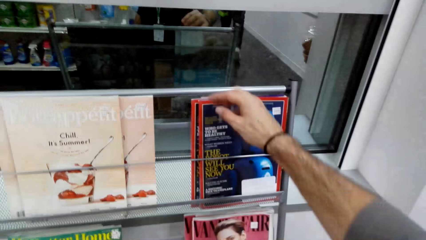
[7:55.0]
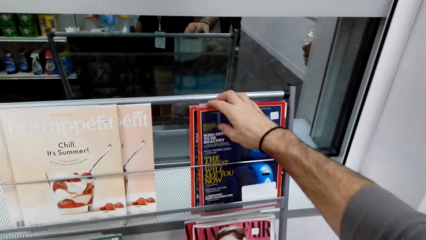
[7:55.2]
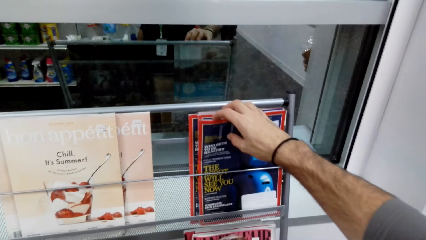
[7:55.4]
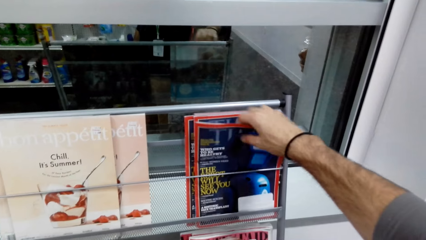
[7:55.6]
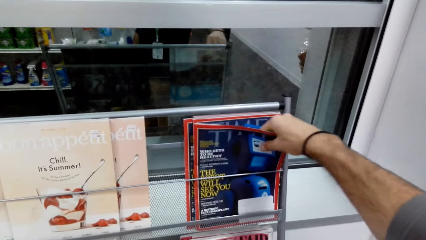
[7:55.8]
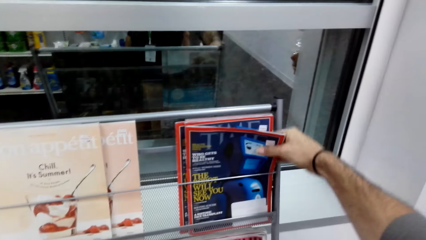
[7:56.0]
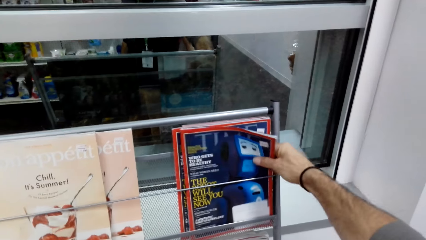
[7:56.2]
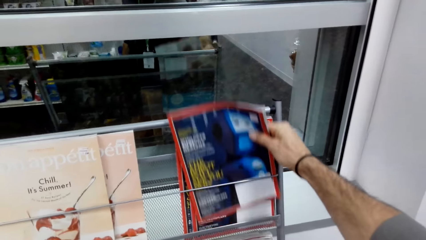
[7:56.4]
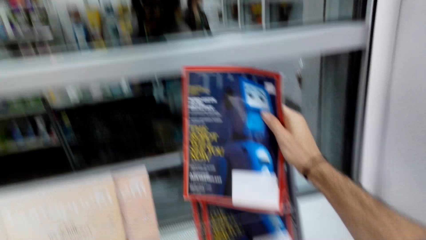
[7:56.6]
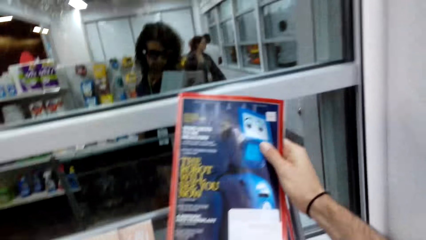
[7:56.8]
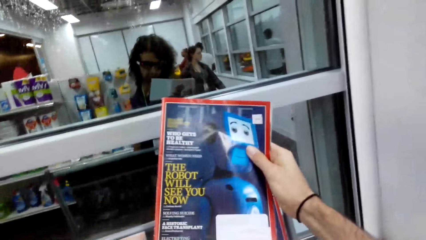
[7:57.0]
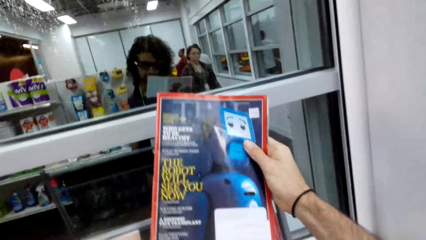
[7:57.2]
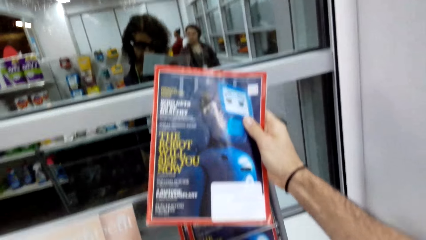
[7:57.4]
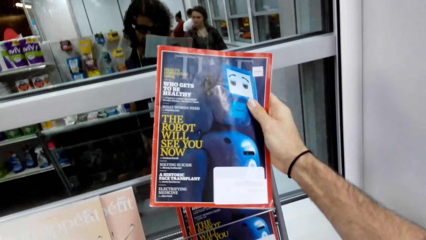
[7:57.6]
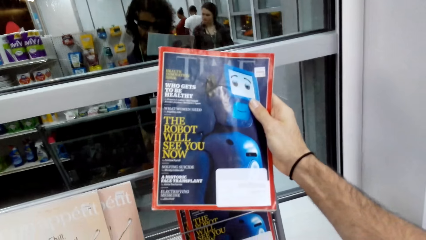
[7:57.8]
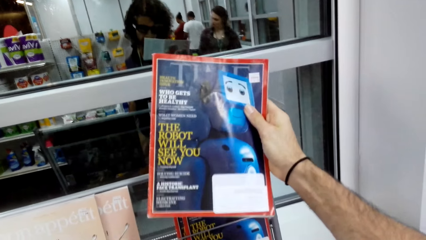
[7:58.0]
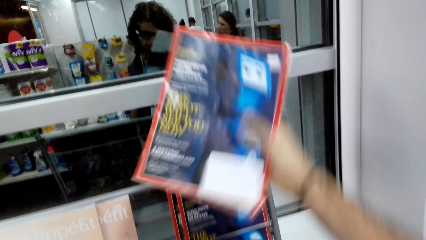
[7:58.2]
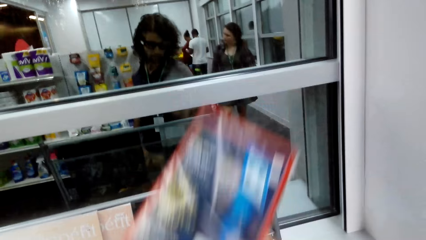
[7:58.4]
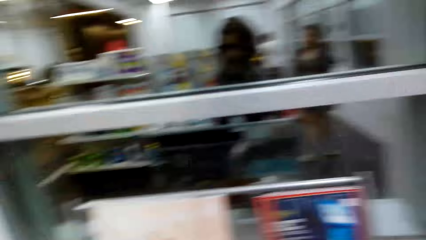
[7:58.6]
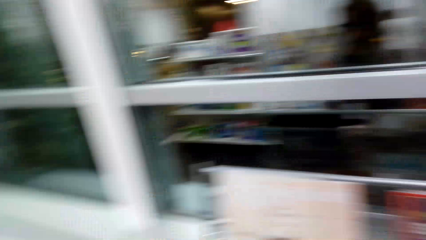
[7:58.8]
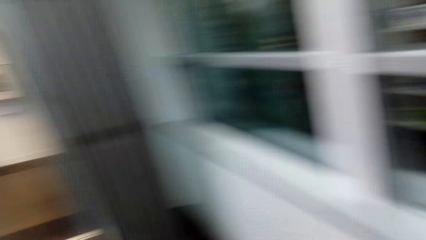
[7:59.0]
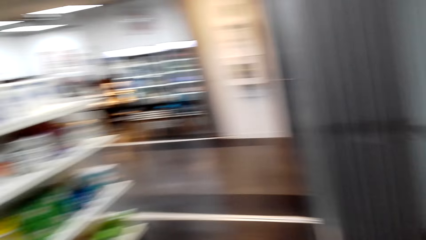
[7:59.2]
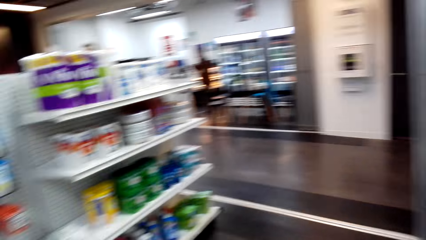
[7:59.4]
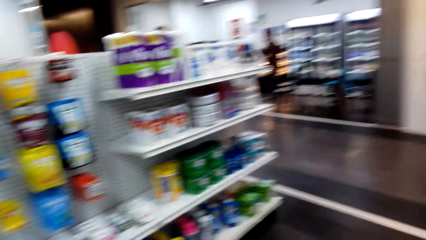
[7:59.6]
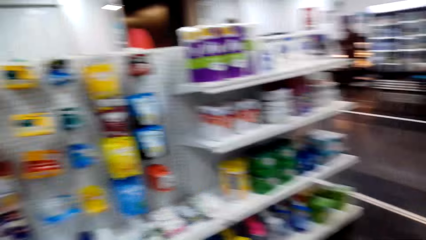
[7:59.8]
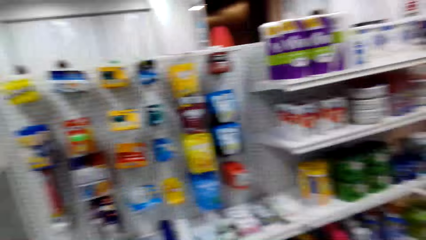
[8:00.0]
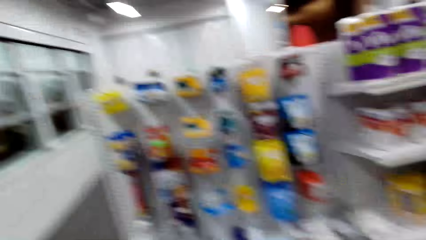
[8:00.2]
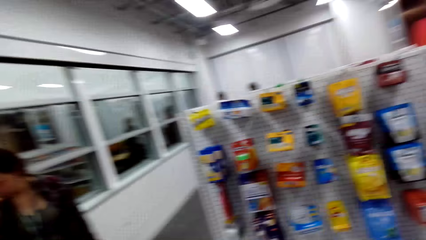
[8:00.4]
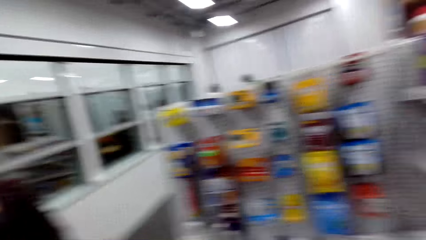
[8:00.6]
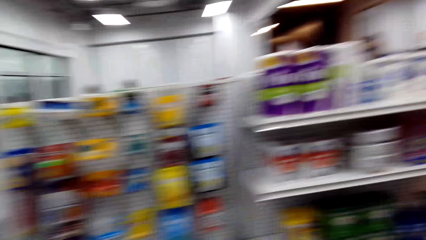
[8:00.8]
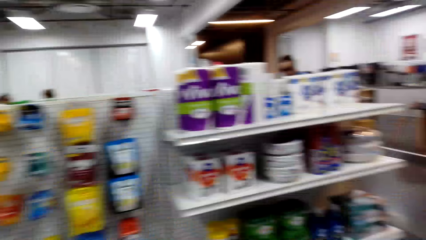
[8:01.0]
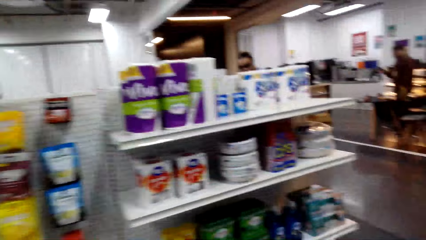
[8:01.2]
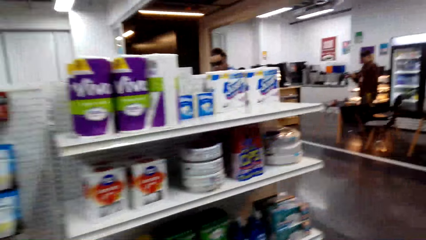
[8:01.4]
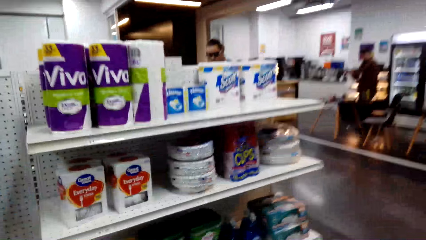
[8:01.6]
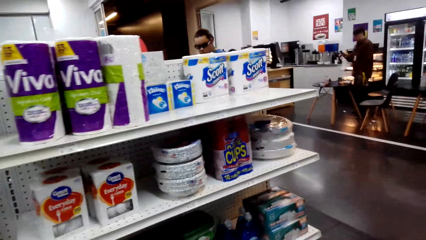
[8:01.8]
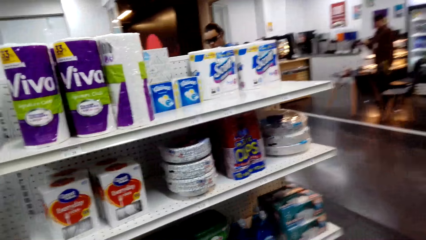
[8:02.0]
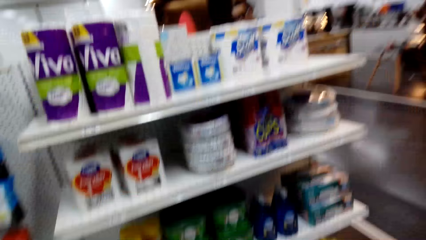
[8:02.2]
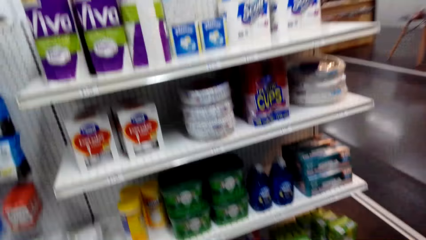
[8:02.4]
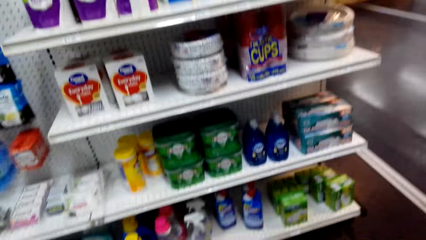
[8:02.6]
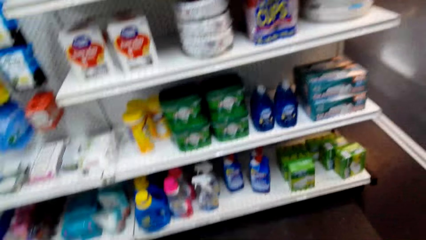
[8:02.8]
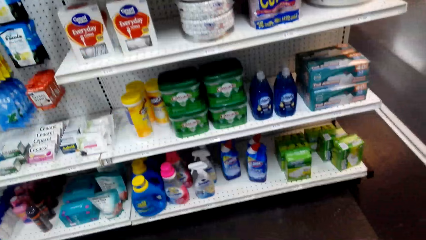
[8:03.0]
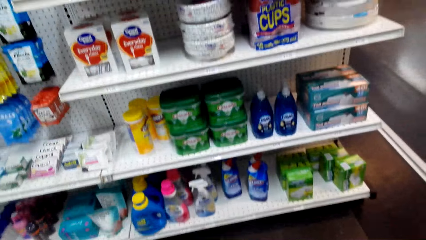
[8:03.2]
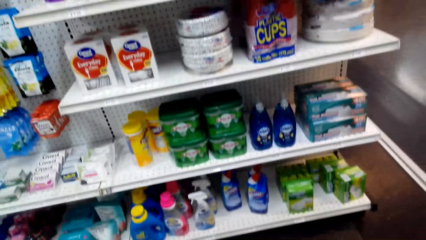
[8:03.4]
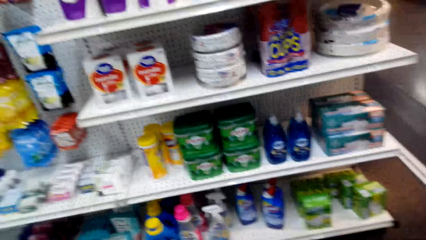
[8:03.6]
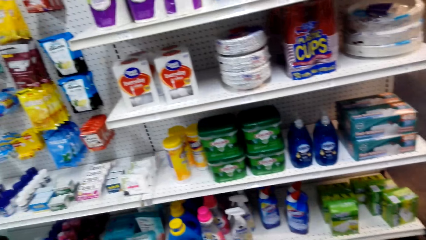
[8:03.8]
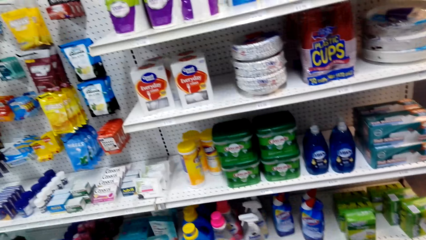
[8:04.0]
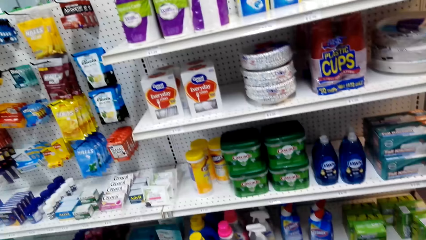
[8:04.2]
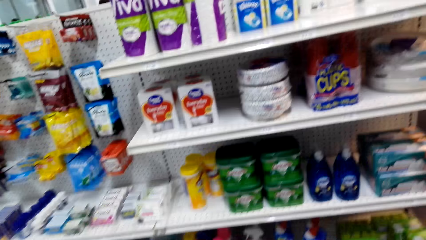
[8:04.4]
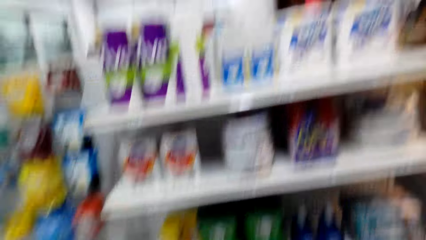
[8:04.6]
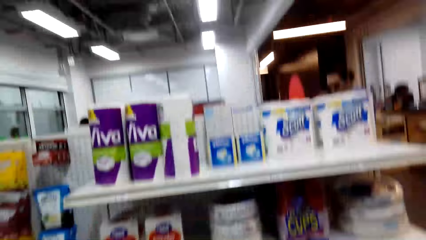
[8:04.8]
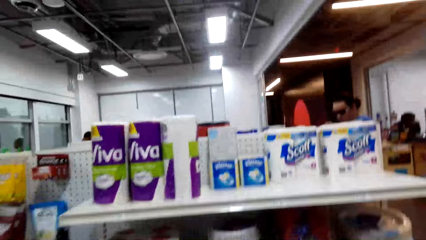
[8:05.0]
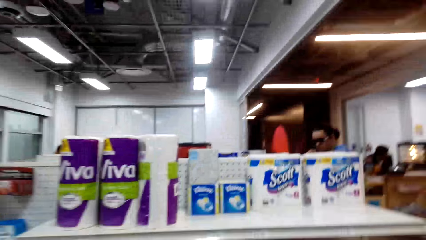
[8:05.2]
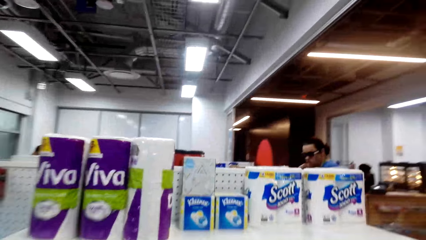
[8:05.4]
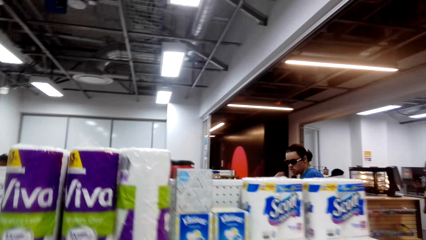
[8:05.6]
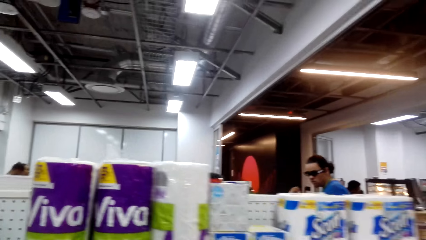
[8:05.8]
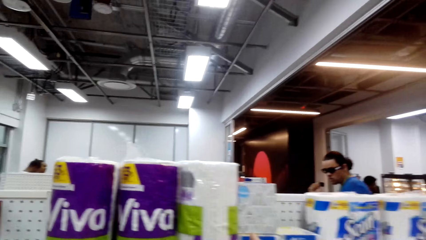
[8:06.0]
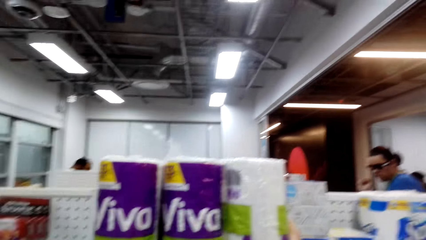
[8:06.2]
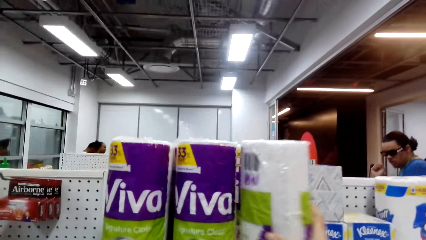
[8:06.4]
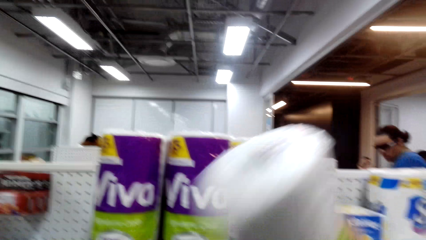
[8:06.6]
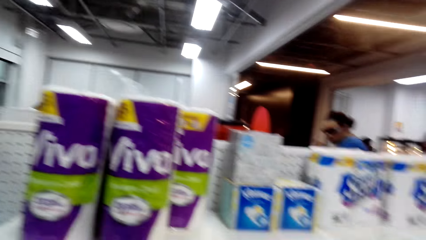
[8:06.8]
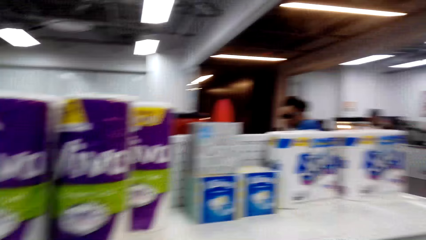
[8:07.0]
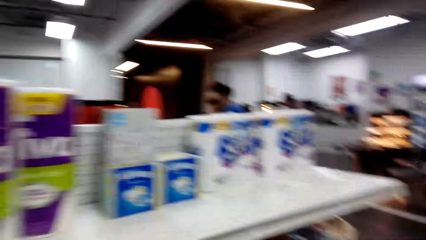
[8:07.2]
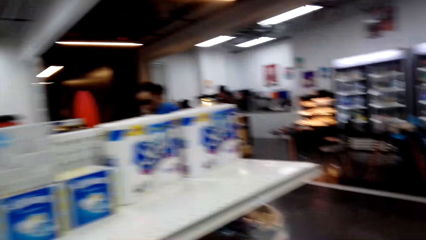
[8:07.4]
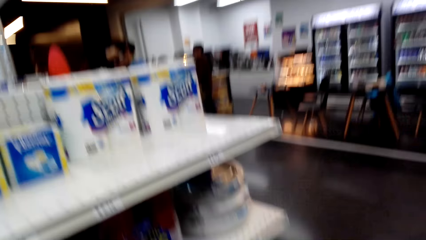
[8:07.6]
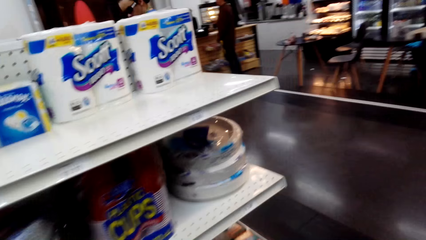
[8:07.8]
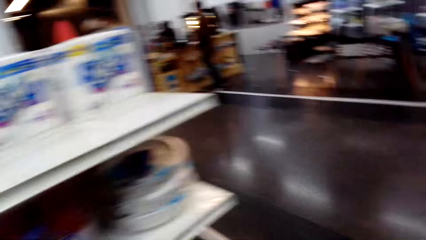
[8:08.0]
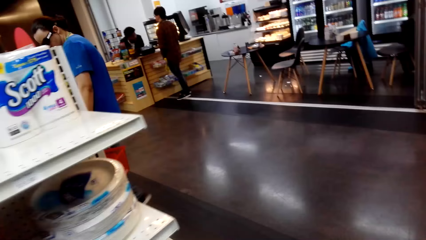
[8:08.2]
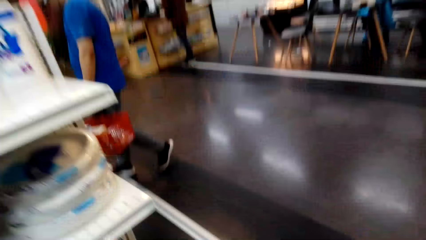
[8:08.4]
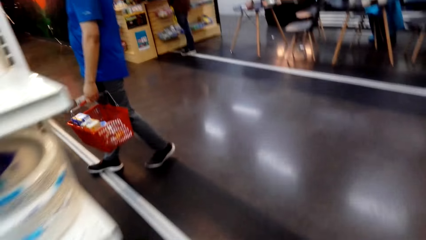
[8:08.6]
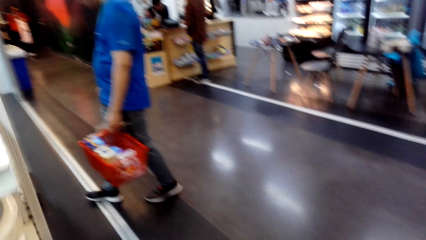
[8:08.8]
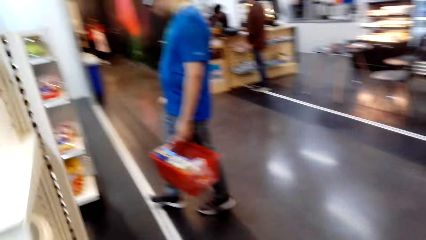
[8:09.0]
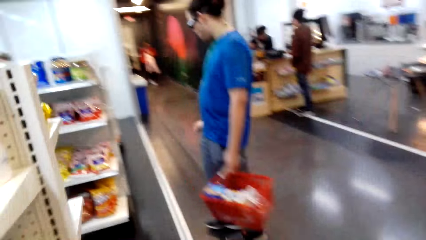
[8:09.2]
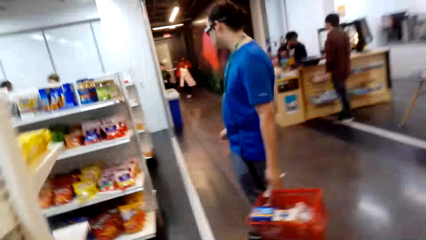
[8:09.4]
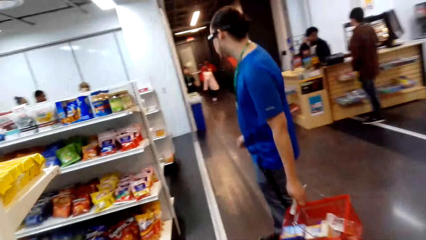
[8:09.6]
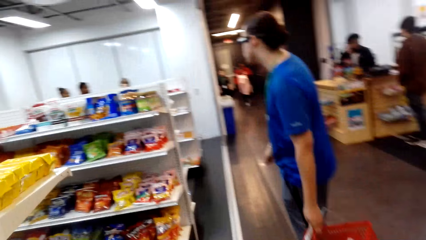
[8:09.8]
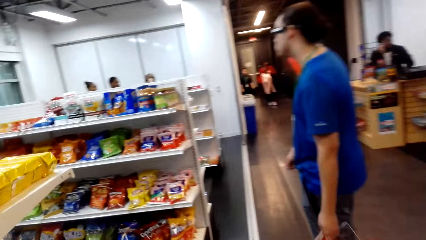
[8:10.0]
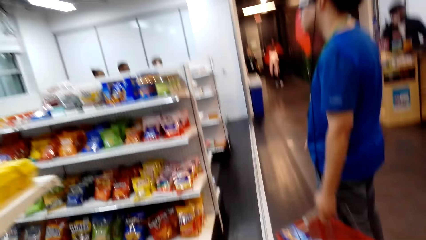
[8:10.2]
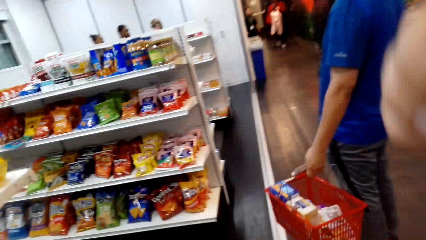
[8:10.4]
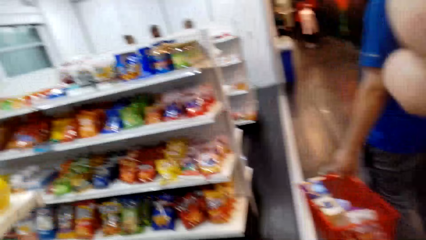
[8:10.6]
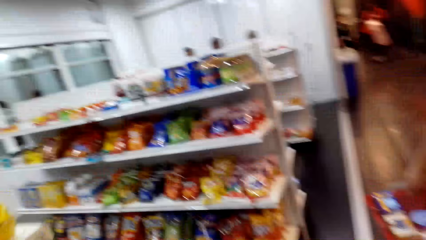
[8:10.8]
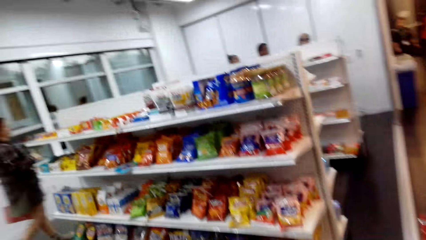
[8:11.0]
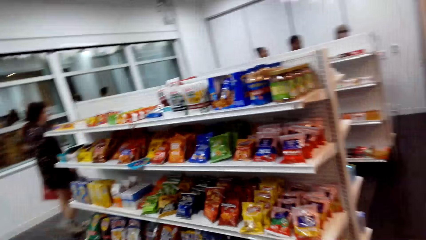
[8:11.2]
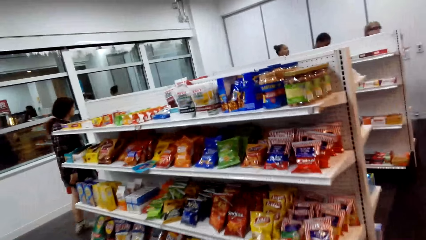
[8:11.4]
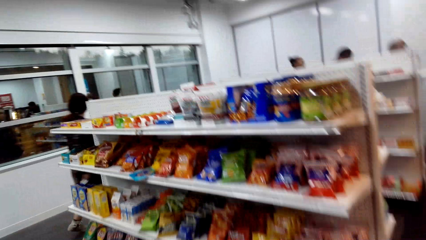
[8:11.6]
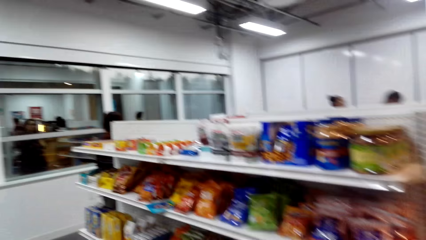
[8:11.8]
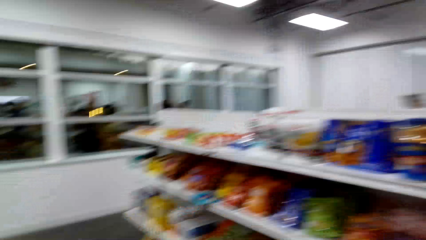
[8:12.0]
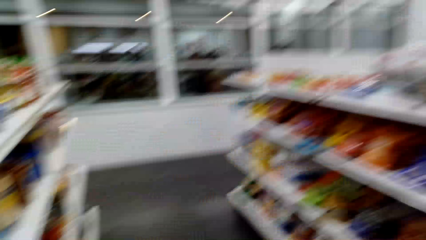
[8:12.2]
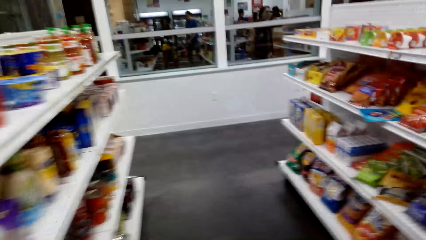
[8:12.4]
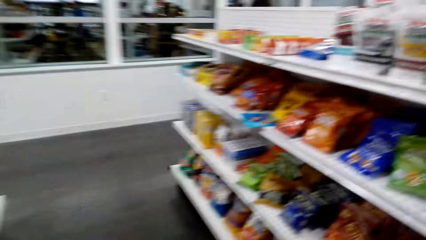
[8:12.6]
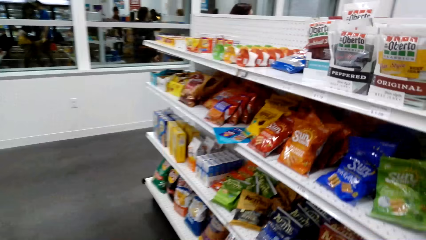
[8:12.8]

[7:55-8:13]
The camera wearer picks up a magazine on the stand. They read the magazine. They put the magazine in the shopping basket. They walk in the supermarket. They stare at the items on the shelves. A man stares at the items on the shelves. The camera wearer picks up toilet papers on the shelf. They put the toilet papers in the shopping basket. They walk in the supermarket. They fix the camera.
